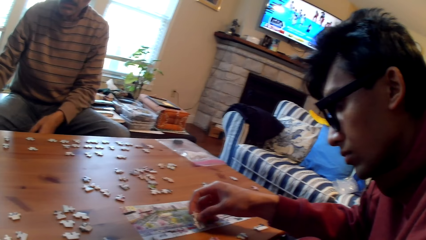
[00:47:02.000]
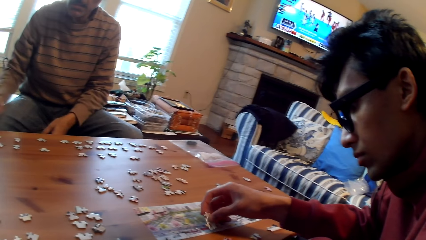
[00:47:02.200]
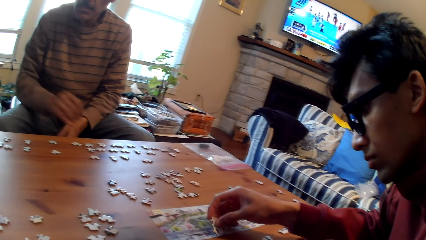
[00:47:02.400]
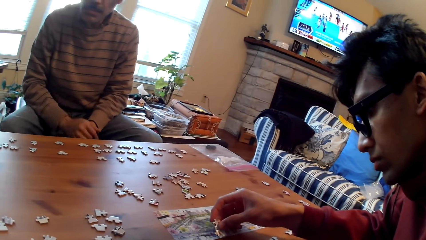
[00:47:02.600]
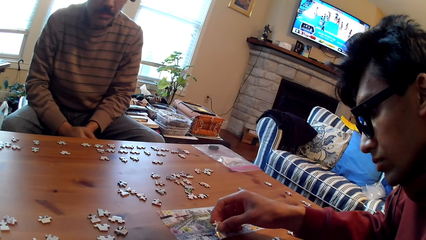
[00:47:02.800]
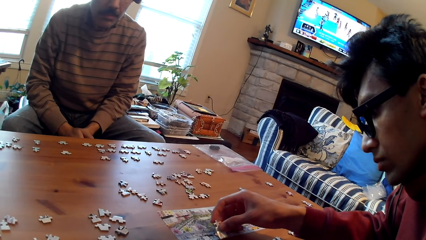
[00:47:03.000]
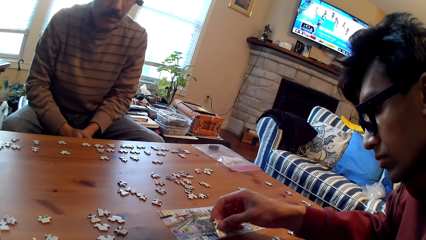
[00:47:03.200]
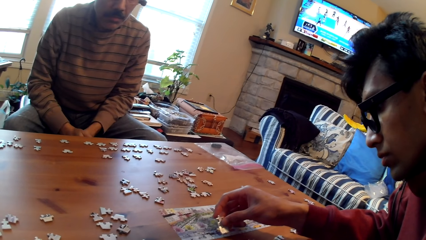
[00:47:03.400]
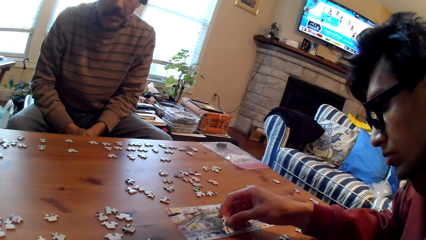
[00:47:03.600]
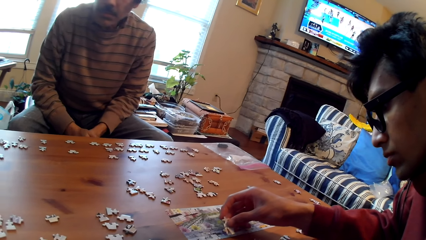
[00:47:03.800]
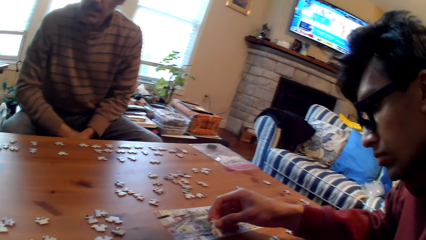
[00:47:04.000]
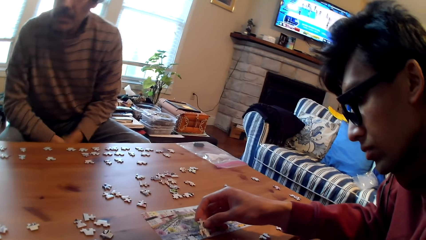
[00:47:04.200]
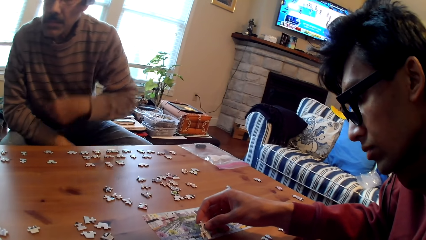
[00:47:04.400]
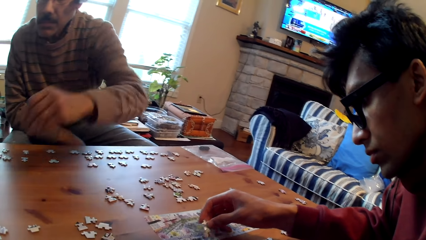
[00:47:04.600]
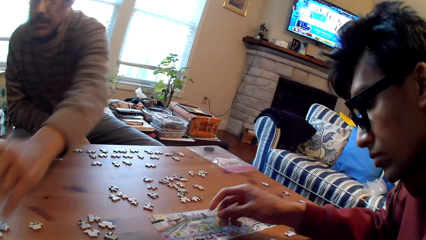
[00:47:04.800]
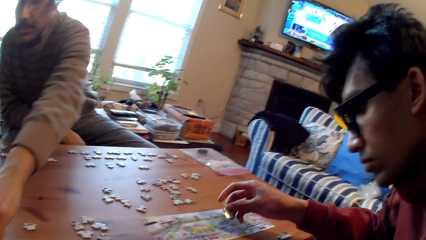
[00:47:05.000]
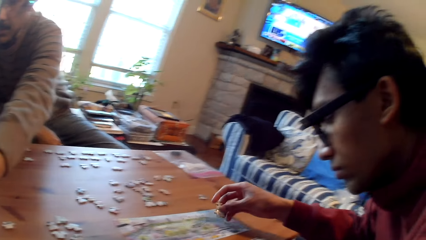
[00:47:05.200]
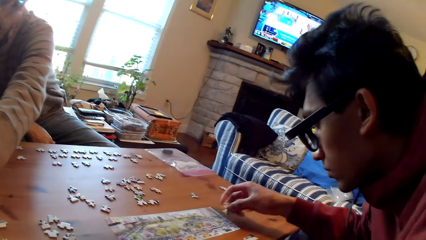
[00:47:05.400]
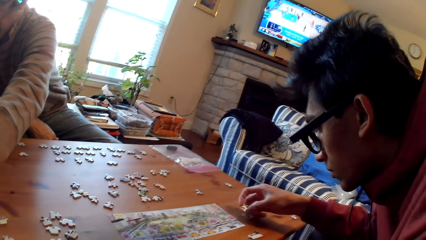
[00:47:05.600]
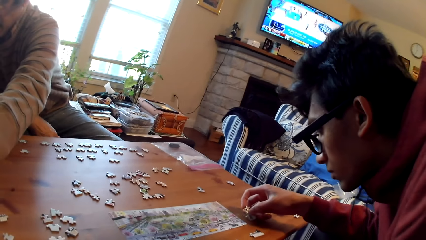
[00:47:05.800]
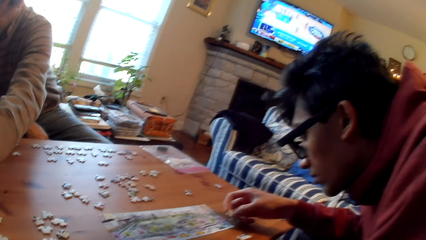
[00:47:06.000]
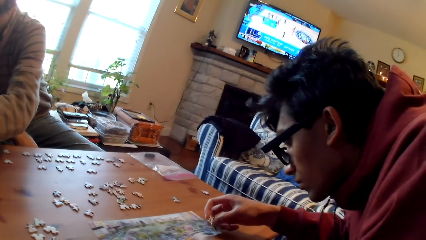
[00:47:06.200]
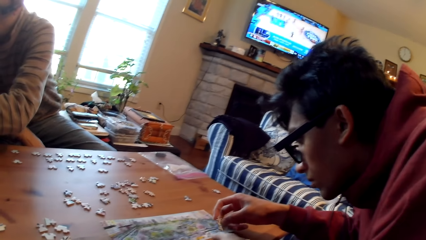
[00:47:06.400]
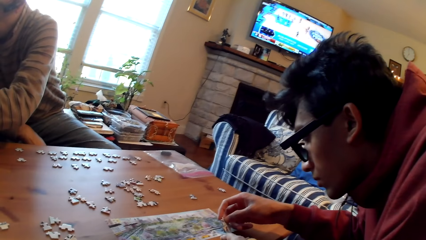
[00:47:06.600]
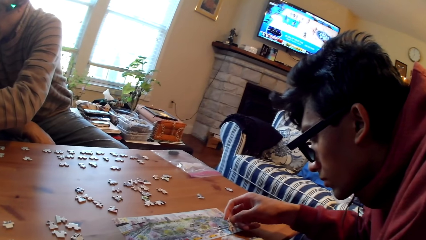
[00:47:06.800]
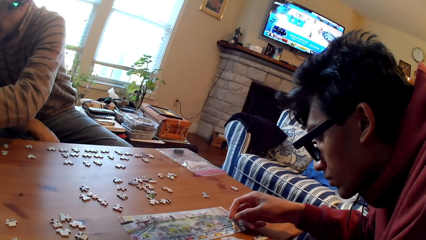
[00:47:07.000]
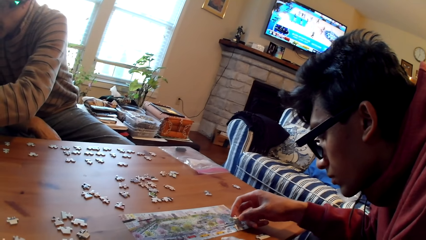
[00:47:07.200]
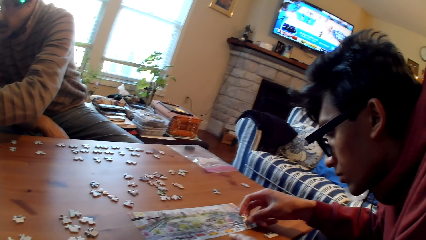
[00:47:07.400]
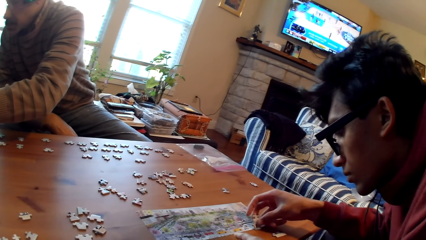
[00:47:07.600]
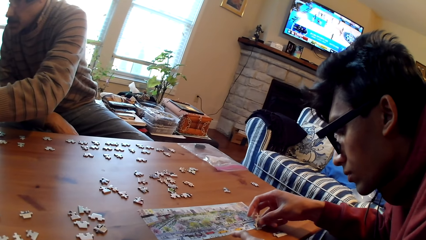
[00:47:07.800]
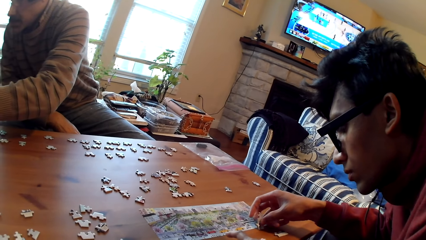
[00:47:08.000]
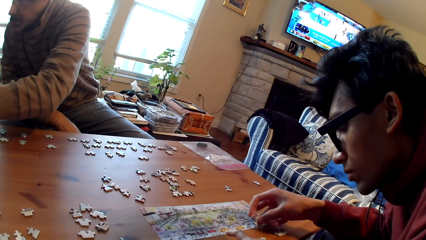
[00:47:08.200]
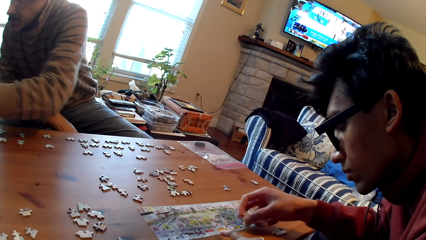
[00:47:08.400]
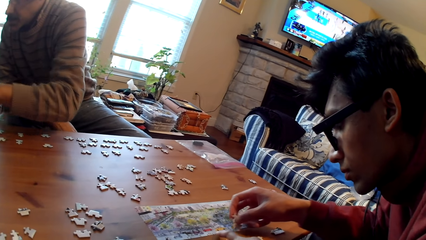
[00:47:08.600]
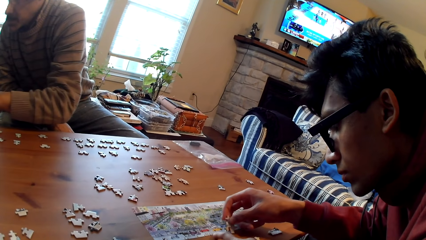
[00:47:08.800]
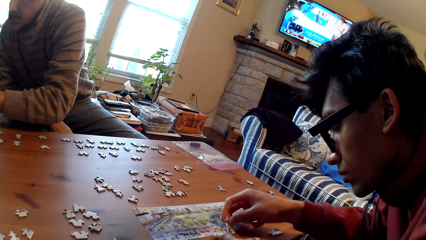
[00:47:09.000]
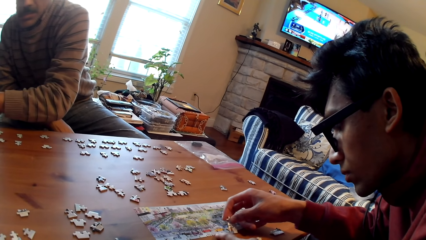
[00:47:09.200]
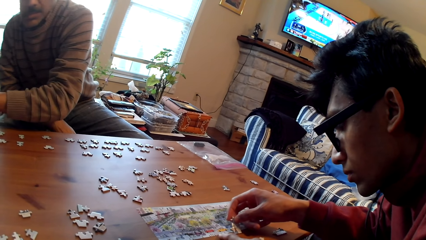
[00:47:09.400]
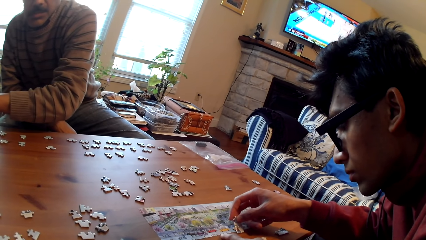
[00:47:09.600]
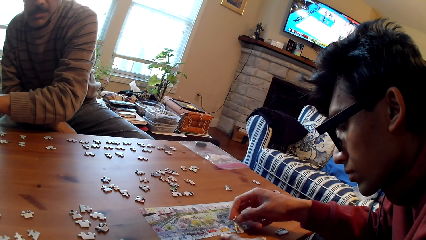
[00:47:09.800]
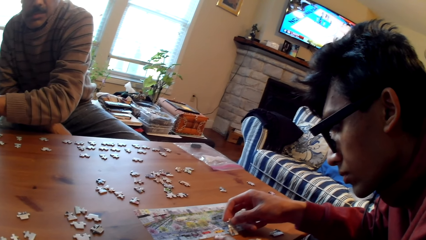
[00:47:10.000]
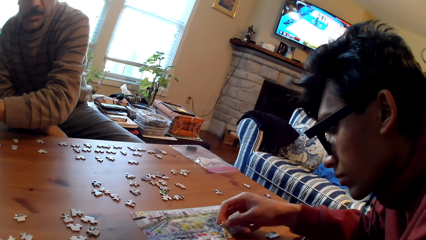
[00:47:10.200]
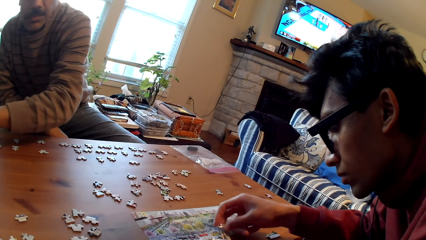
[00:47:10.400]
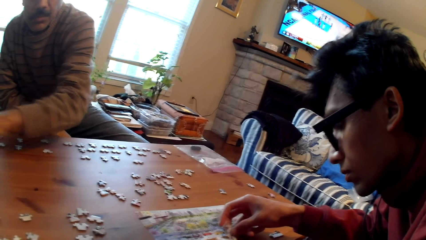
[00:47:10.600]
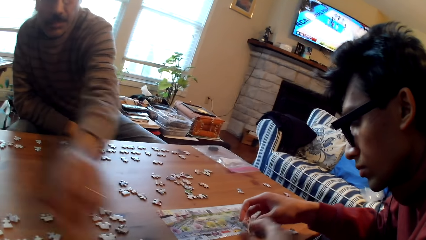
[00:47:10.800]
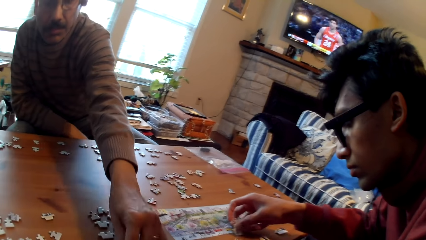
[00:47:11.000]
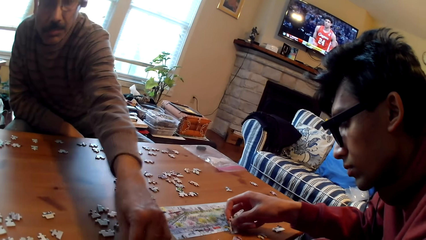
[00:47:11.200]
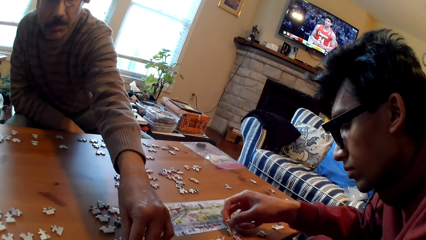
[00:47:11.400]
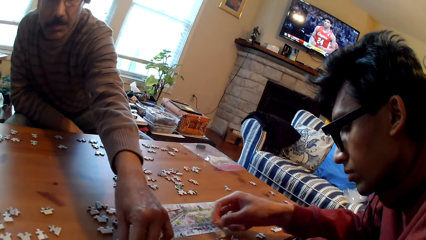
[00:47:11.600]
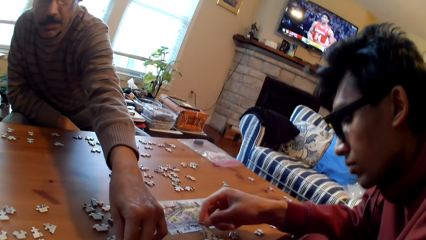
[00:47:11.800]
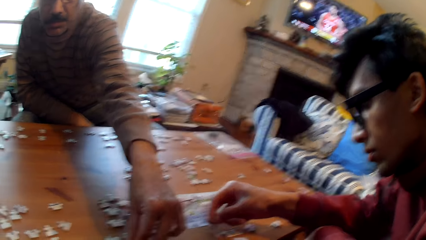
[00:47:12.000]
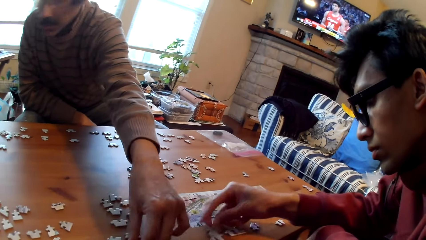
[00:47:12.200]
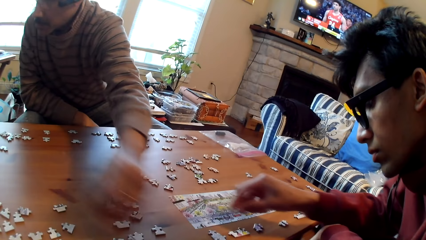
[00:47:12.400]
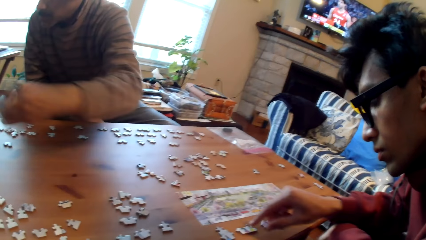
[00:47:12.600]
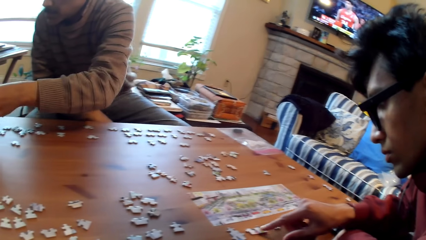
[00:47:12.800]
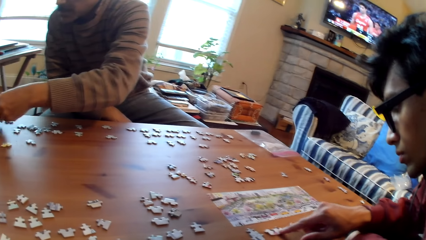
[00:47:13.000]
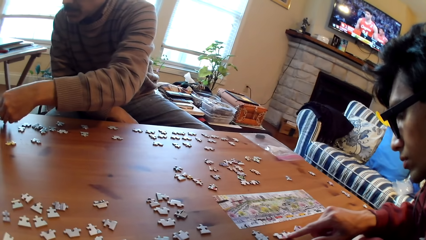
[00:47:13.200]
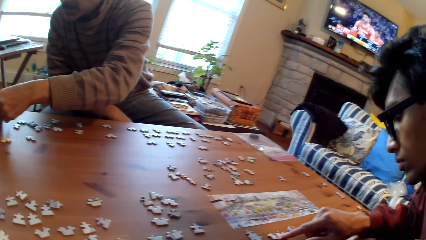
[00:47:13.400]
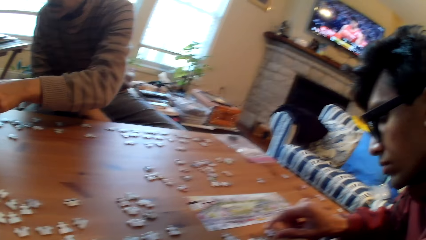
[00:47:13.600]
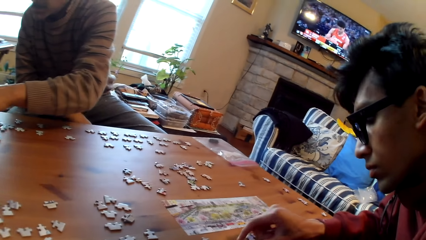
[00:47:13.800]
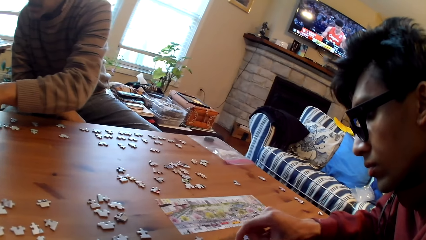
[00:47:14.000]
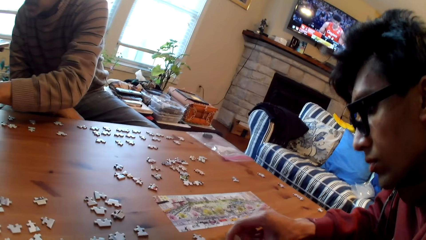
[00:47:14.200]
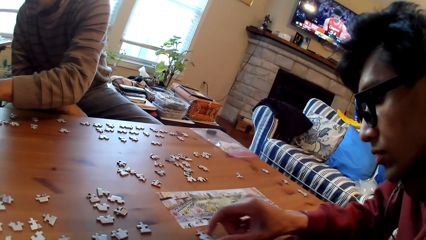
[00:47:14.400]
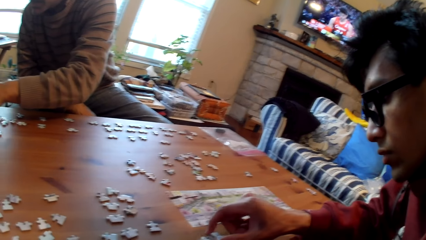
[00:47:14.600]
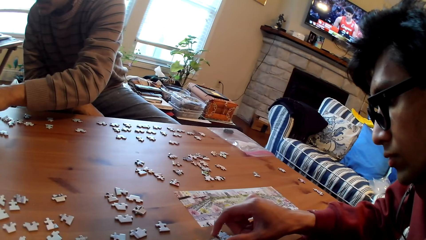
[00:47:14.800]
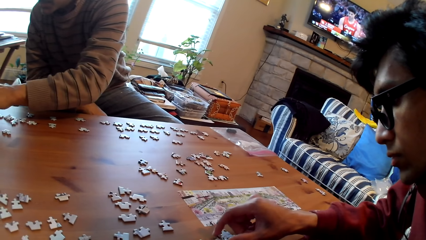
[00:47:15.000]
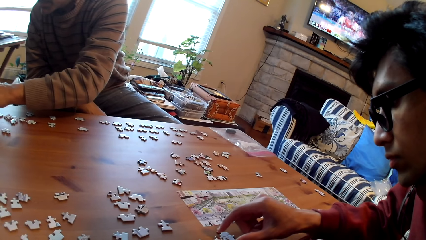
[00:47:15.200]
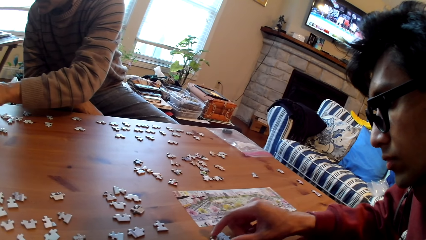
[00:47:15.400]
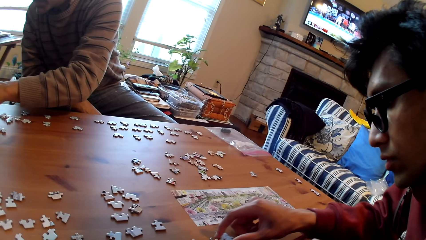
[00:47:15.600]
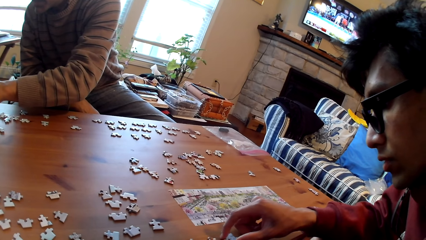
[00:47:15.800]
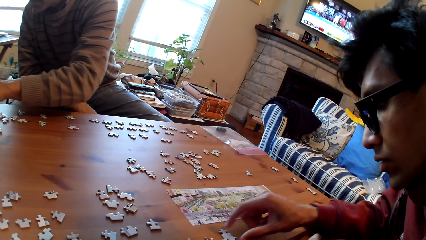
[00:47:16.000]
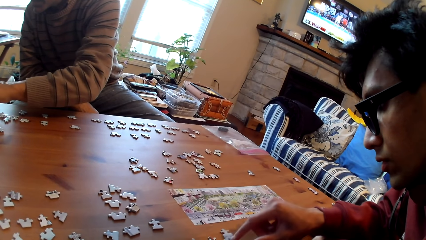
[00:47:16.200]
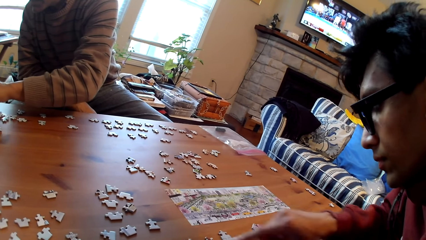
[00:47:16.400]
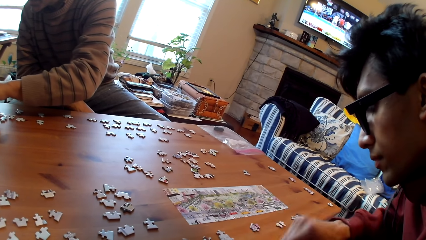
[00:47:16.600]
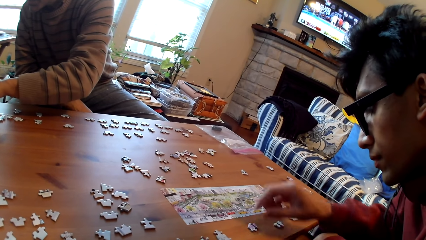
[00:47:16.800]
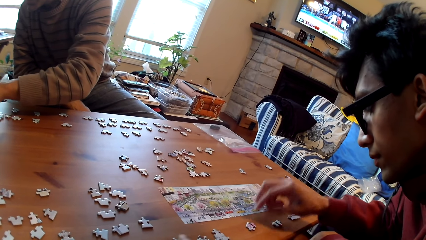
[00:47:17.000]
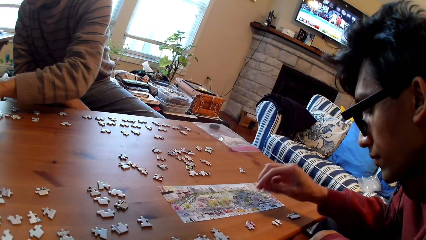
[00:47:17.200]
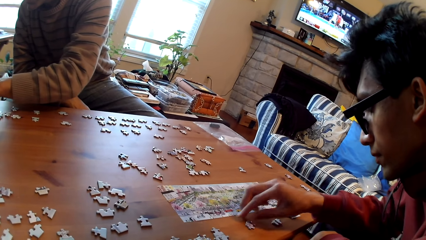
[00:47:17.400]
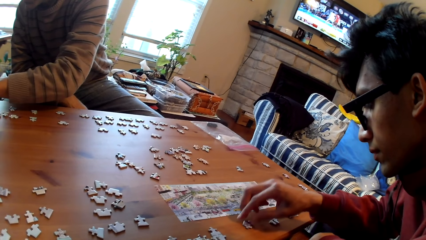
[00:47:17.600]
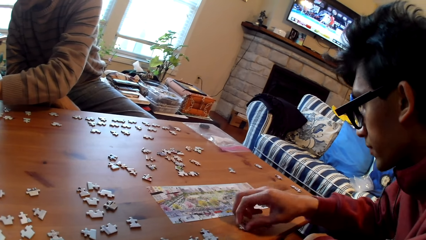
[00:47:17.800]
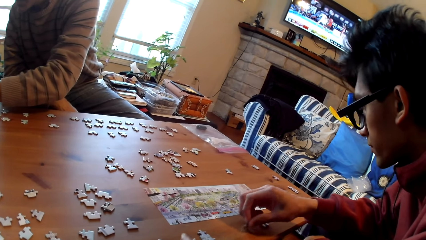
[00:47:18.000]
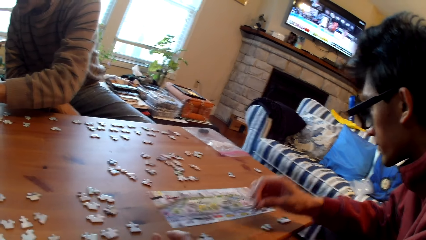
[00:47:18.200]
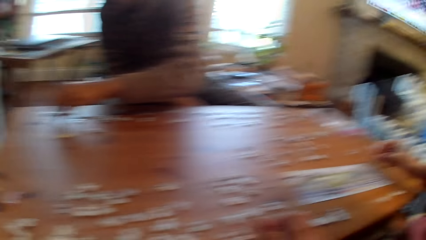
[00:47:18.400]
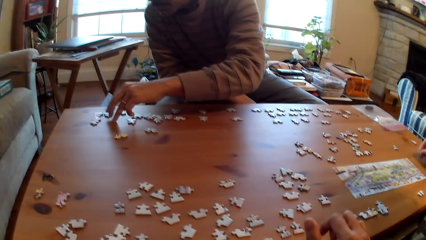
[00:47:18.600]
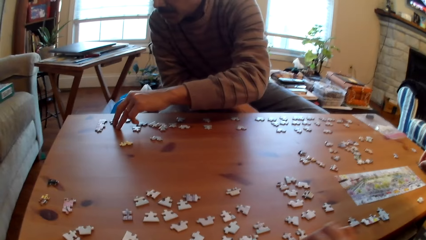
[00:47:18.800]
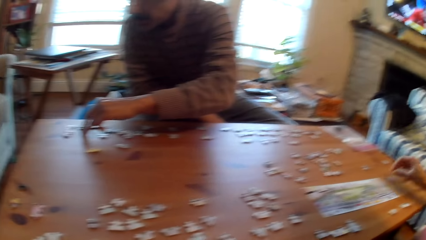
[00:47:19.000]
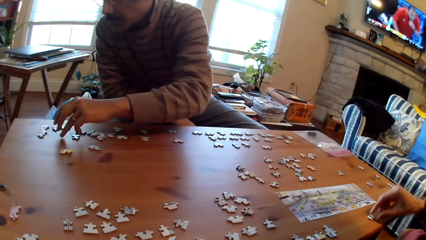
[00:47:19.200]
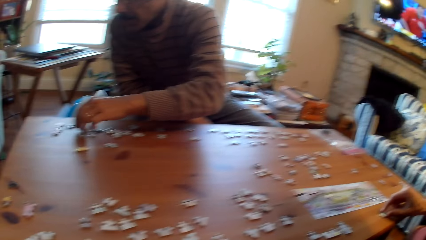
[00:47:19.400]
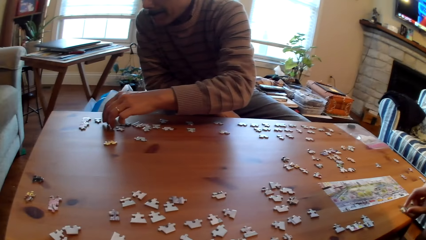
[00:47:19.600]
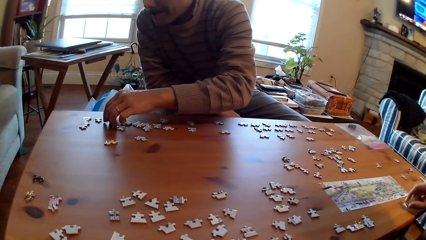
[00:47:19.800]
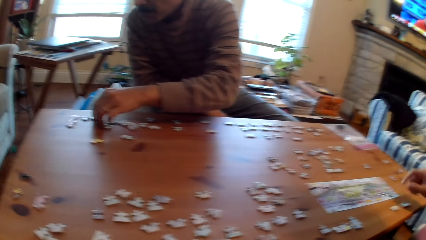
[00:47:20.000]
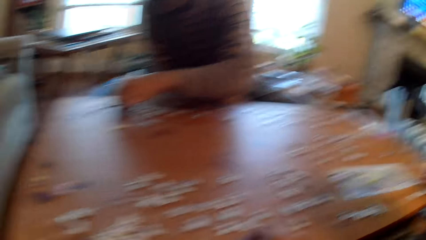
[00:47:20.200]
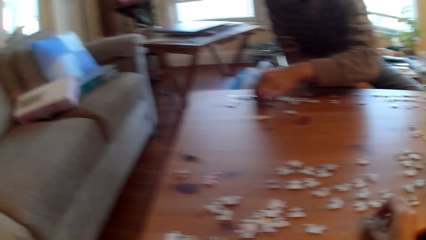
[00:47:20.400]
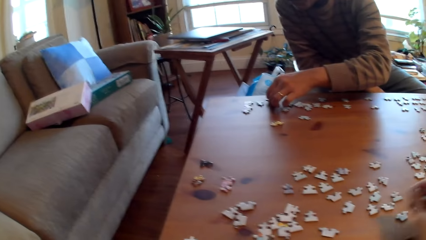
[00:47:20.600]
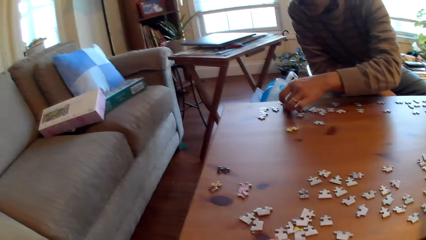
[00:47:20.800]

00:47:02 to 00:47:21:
The man picks up a card from the table. The man picks up the card. The man puts the puzzle piece on the table. The camera wearer looks around the table. The man arranges the cards on the table.
